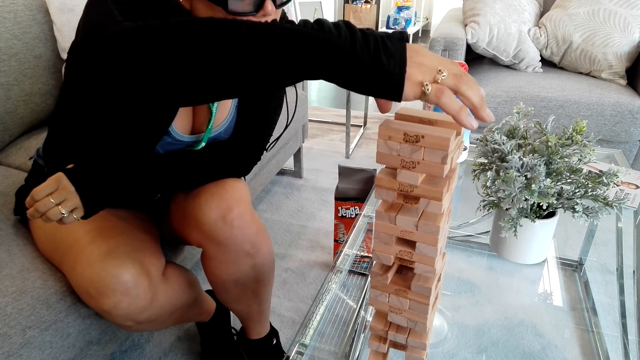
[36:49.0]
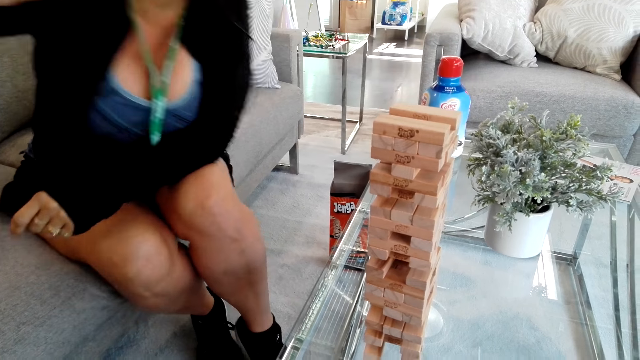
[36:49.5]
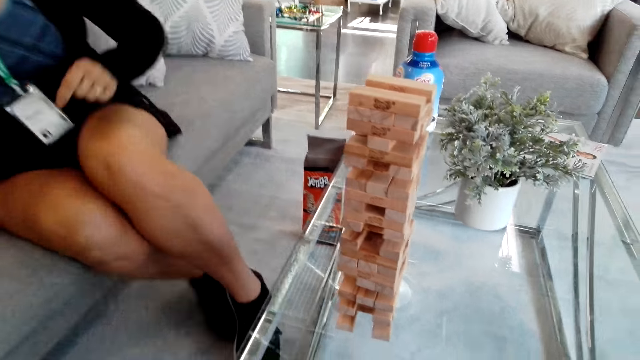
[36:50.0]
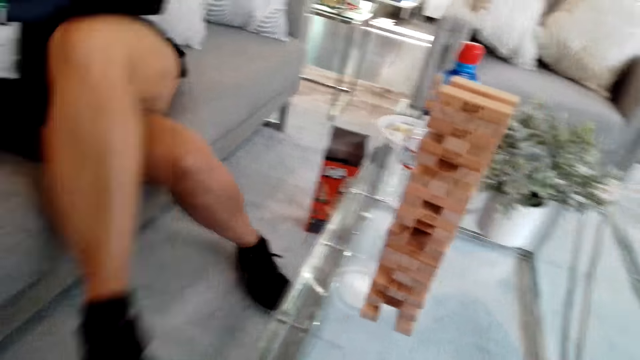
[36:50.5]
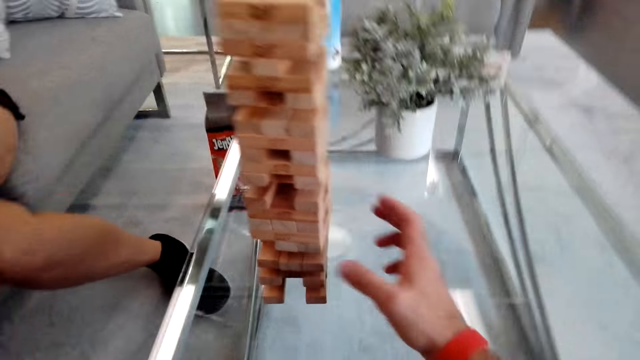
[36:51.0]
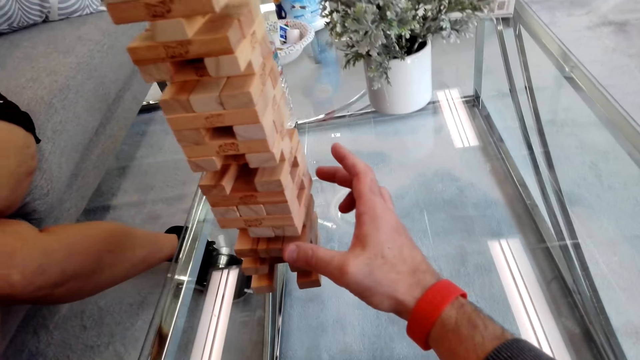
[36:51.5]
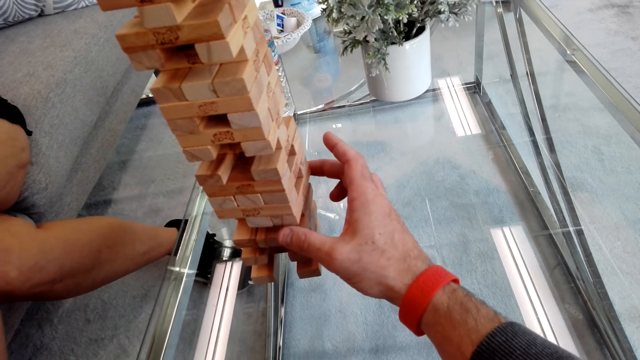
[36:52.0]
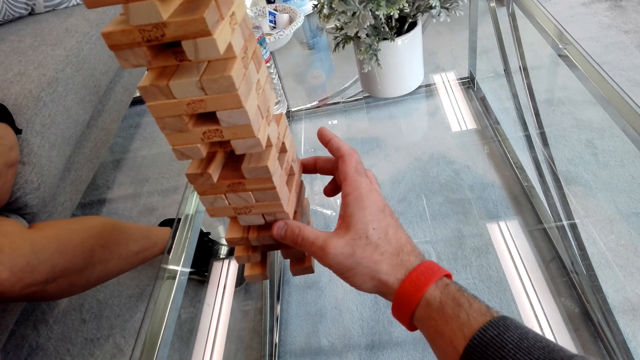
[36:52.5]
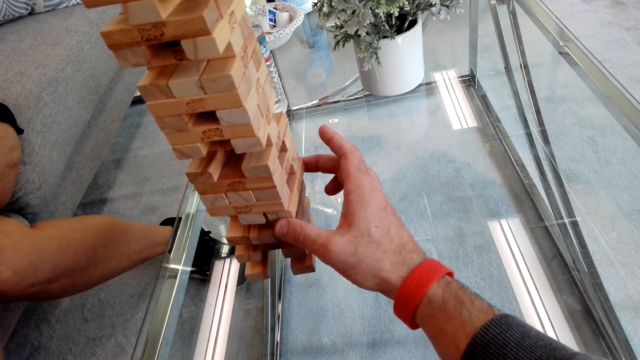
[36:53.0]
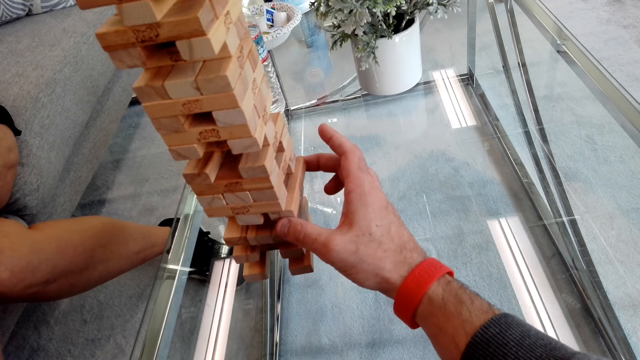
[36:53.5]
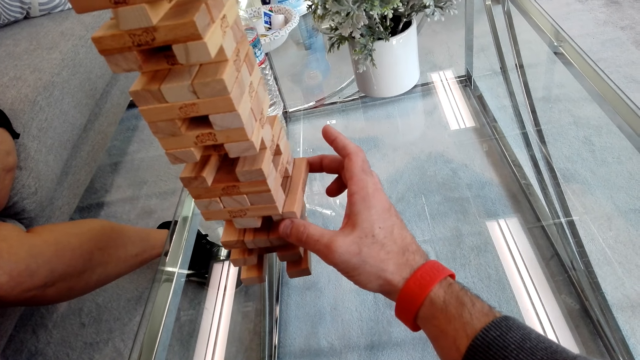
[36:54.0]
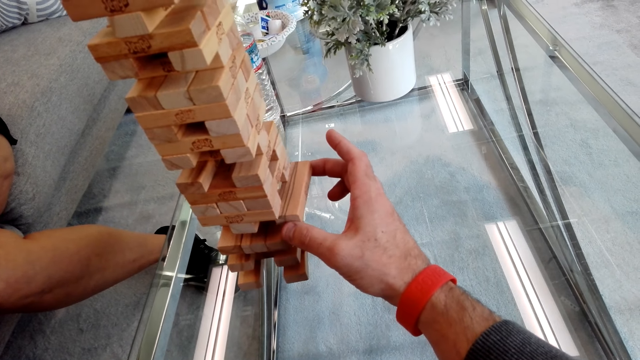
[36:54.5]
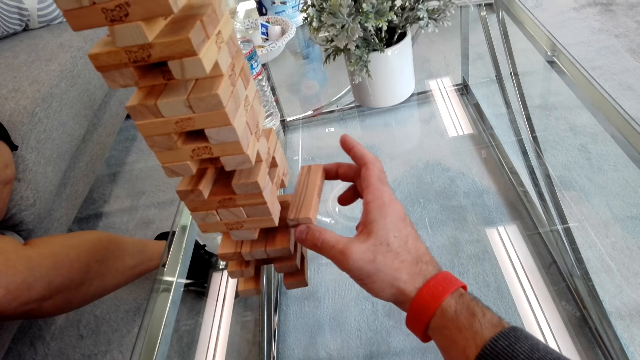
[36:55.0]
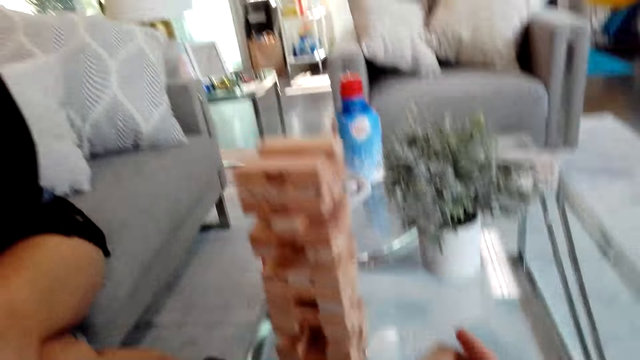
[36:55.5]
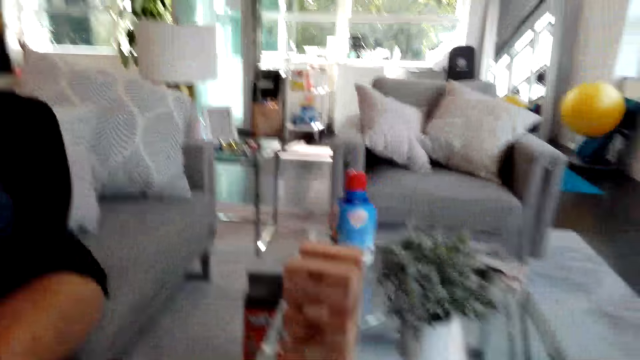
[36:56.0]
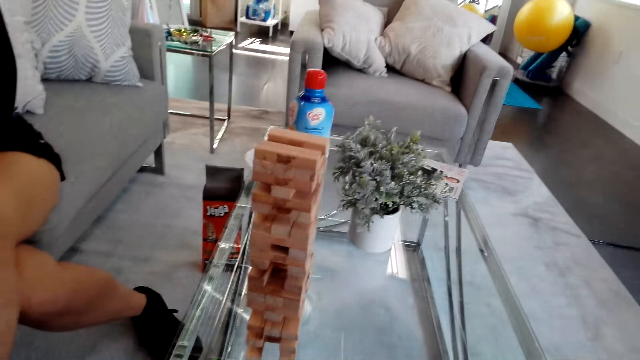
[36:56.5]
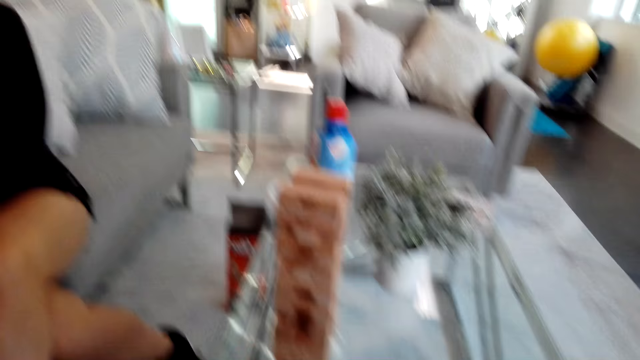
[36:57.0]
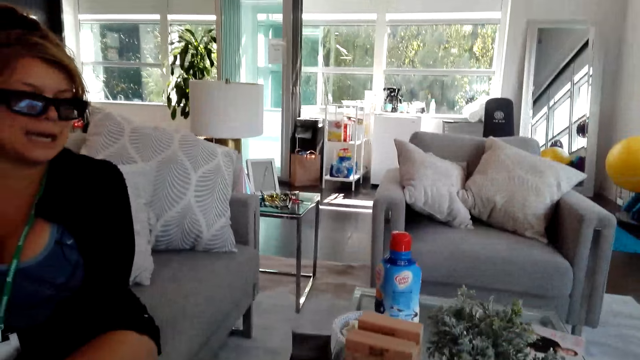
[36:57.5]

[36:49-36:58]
The camera wearer plays the tumbling tower and picks a block from the block stand.

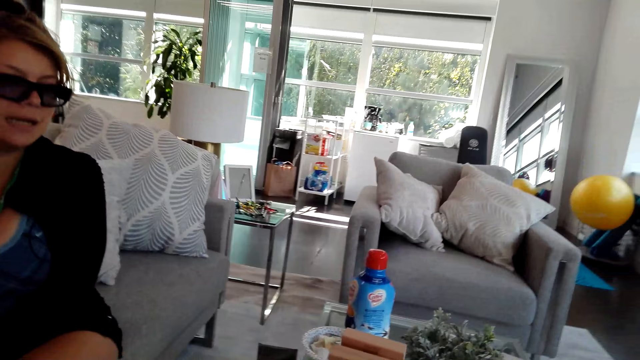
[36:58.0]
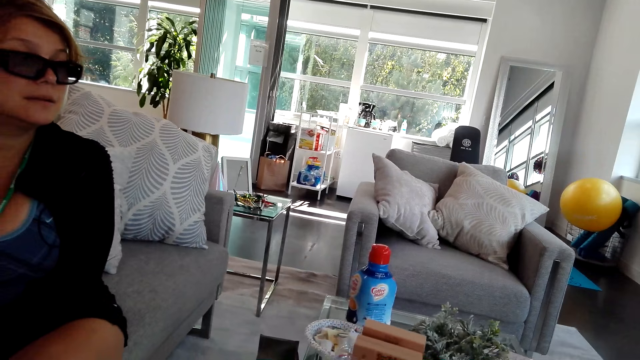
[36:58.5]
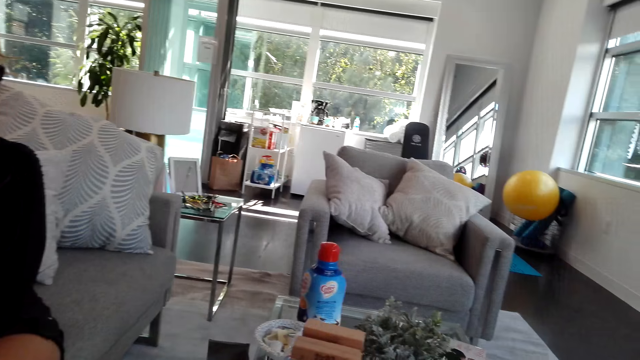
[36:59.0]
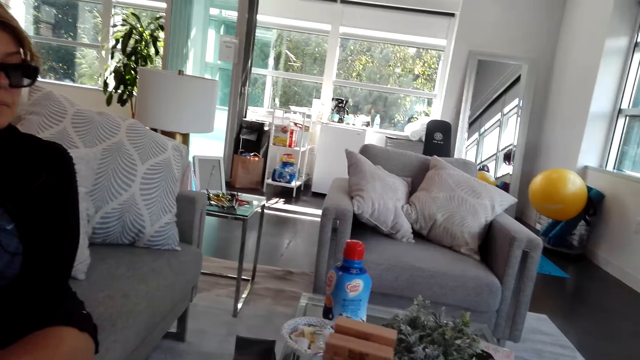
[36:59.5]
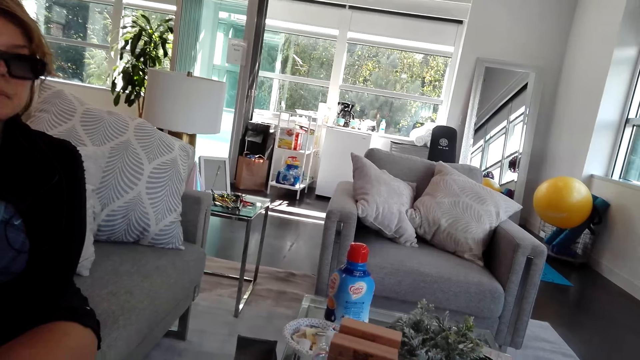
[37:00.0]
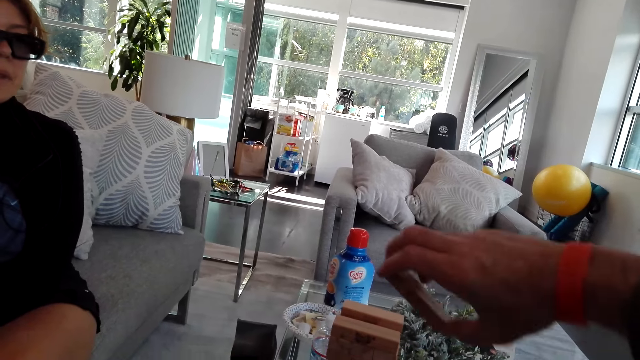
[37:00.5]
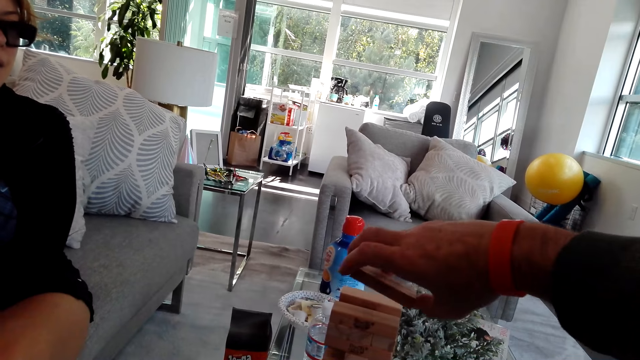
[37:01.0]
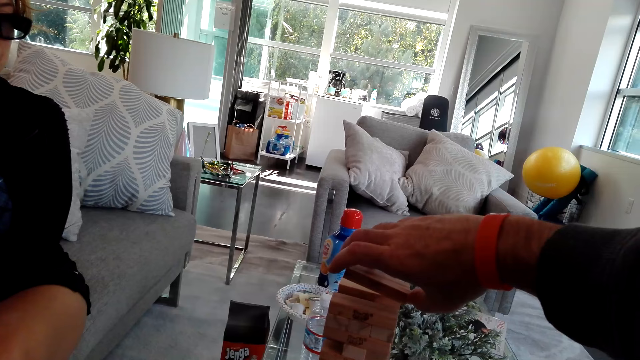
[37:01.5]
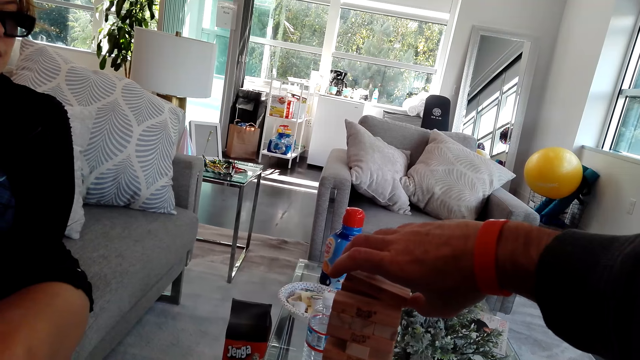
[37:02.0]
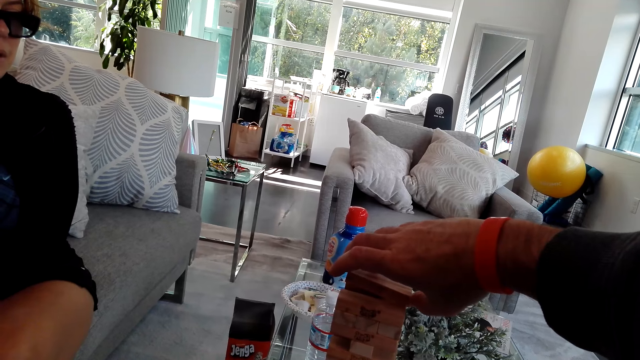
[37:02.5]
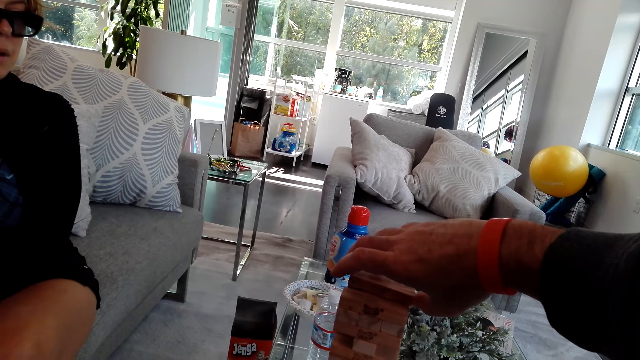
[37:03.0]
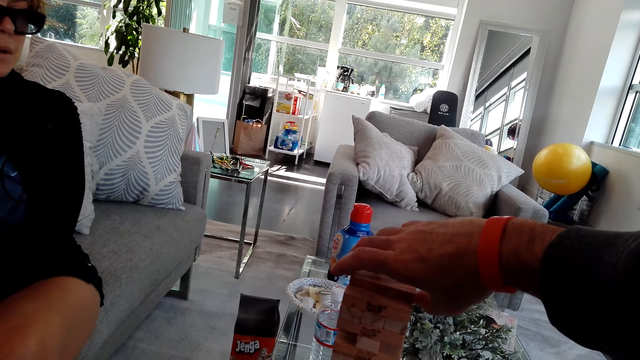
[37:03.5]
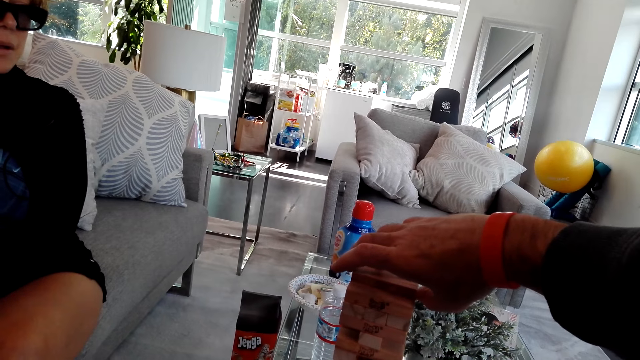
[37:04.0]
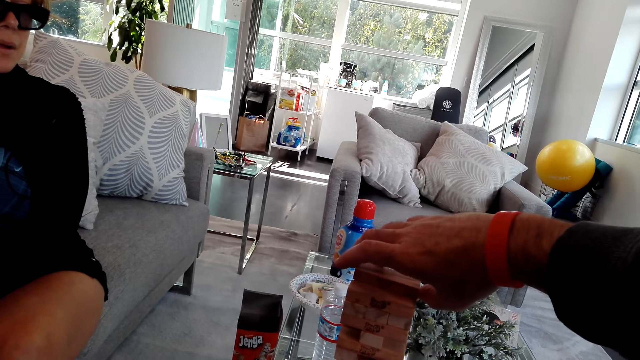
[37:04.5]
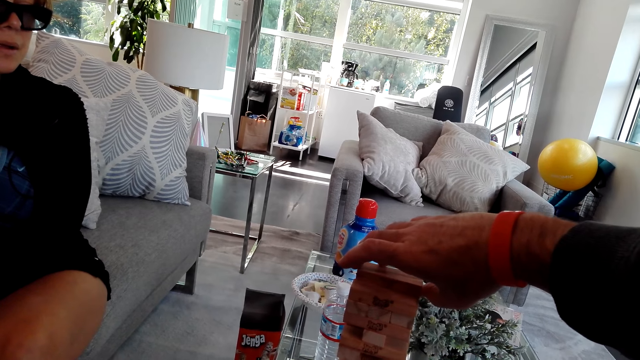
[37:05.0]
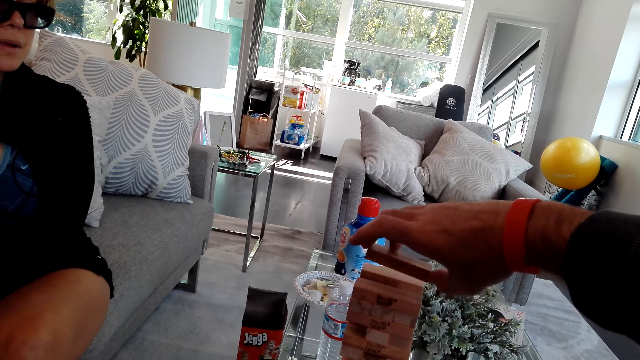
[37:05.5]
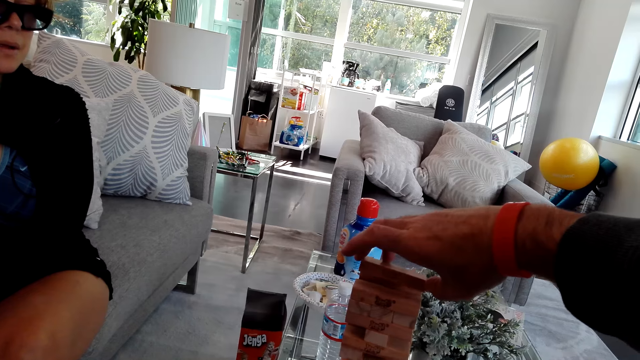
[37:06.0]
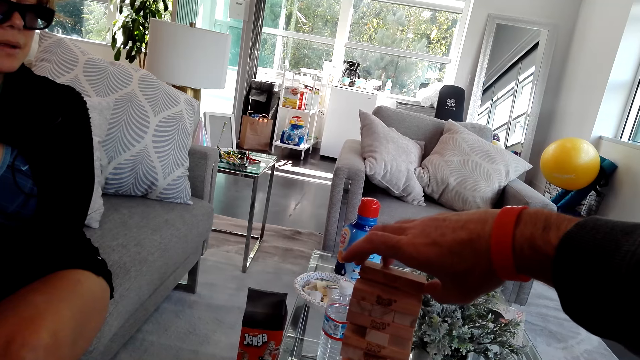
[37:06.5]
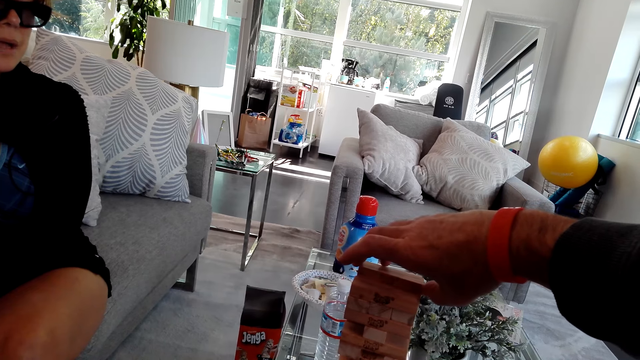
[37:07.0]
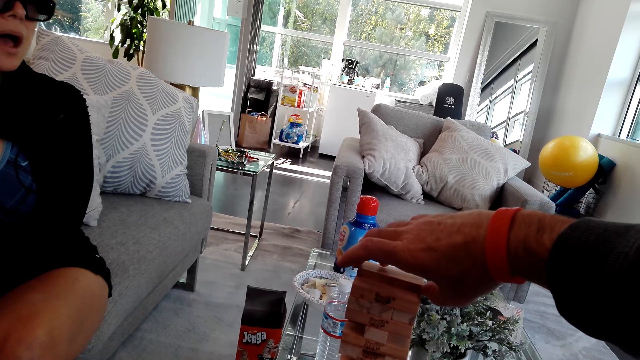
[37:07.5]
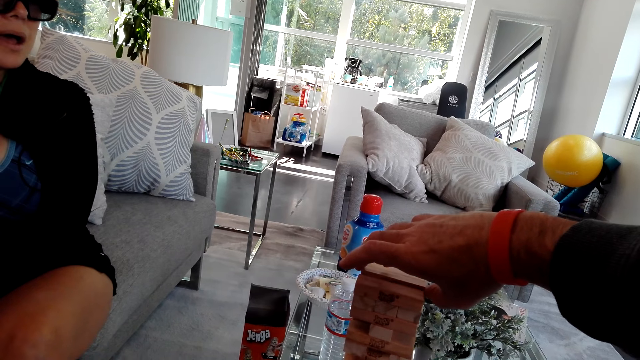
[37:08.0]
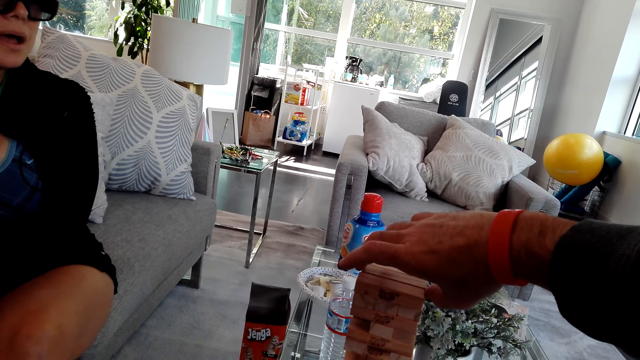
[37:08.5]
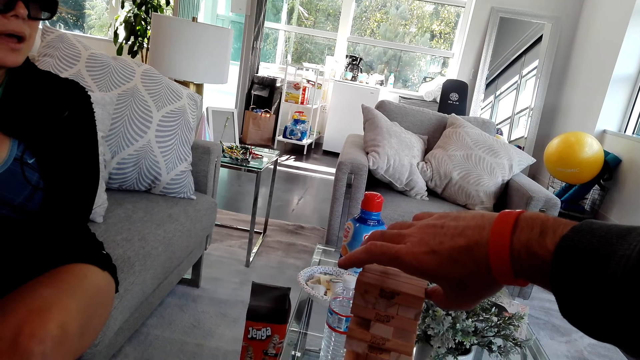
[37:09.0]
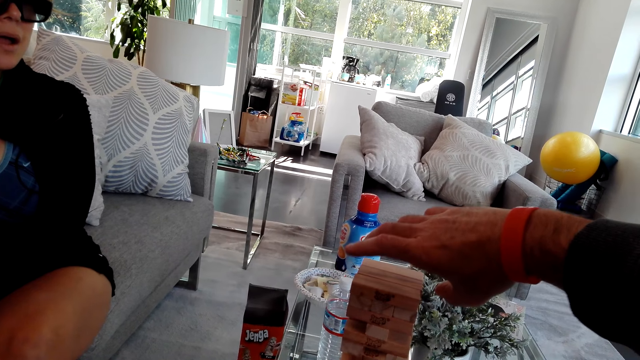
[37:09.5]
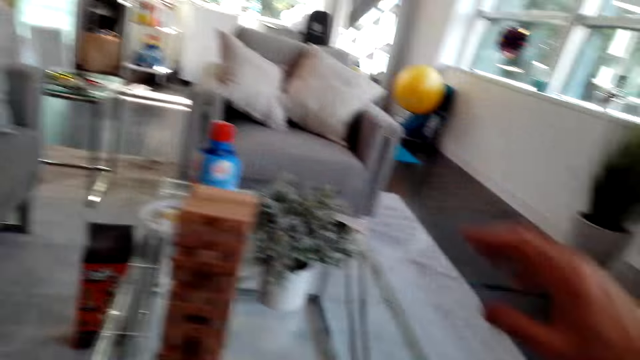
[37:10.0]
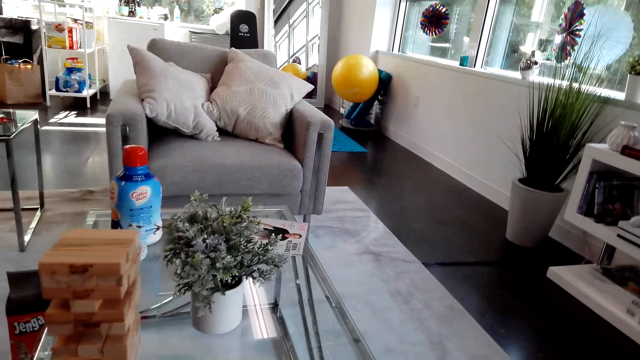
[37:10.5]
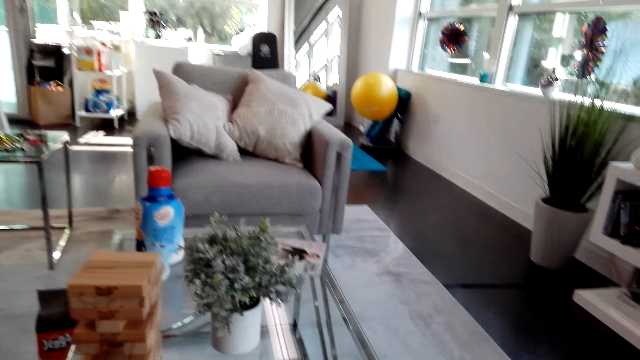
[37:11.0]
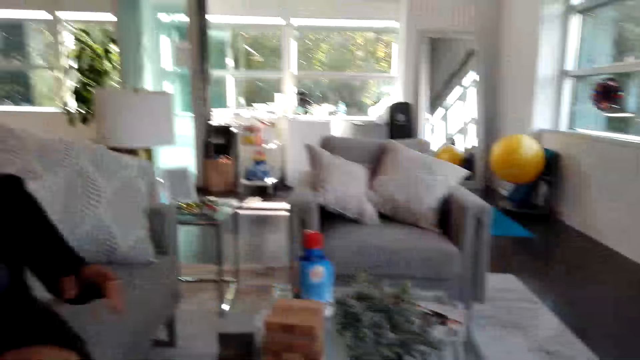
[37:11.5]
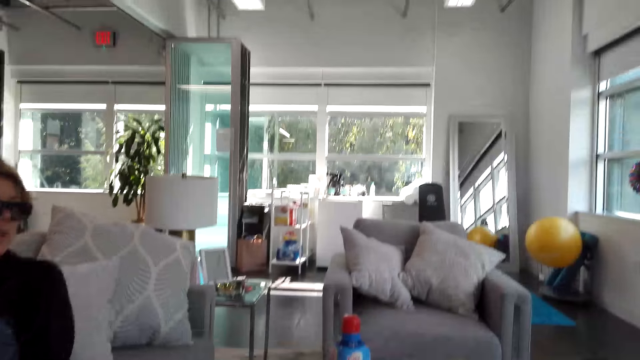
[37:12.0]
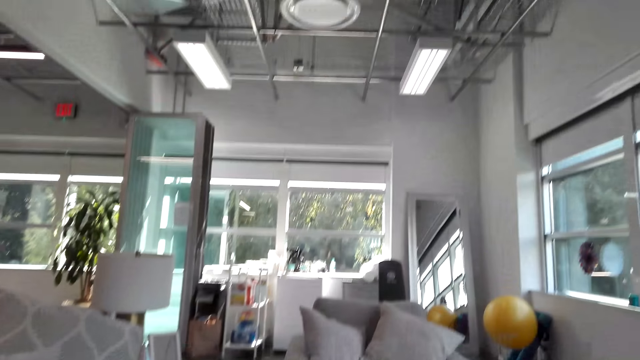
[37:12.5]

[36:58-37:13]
The camera wearer talks to a girl. They place the block on the block stand. They play the tumbling tower. They talk to the girl.
